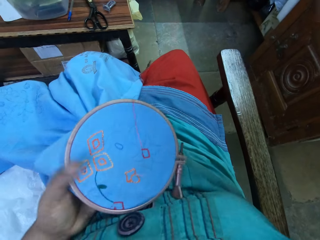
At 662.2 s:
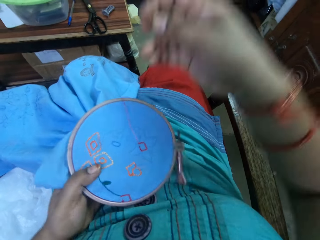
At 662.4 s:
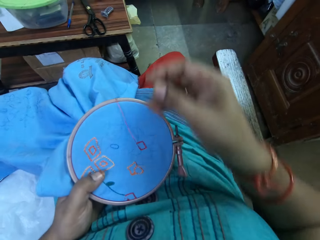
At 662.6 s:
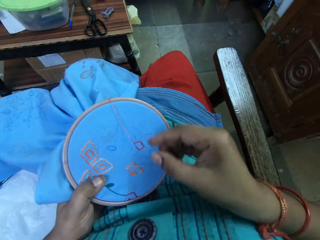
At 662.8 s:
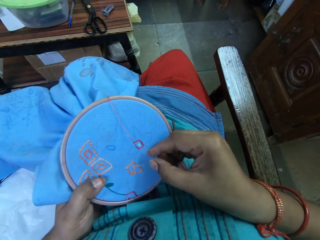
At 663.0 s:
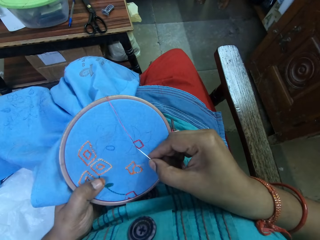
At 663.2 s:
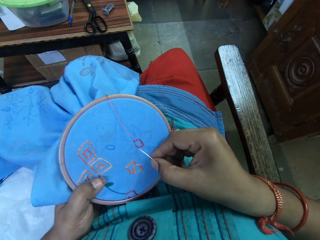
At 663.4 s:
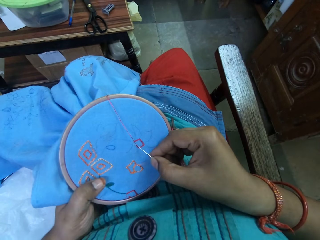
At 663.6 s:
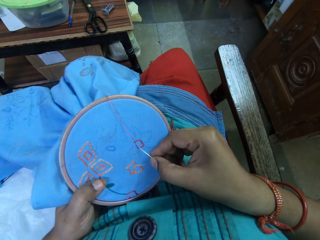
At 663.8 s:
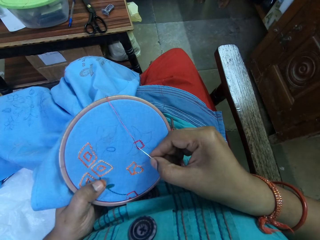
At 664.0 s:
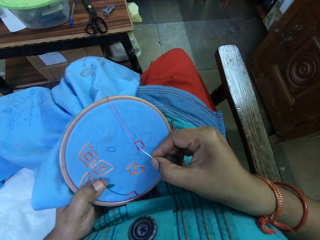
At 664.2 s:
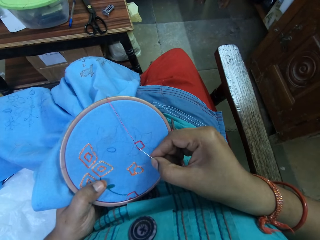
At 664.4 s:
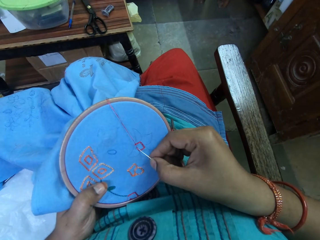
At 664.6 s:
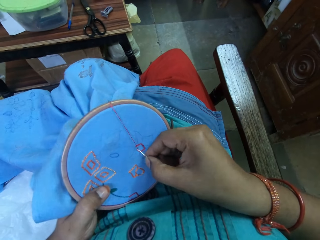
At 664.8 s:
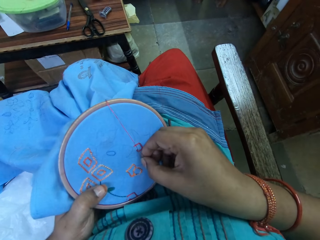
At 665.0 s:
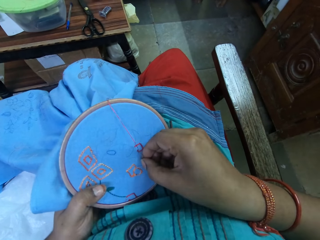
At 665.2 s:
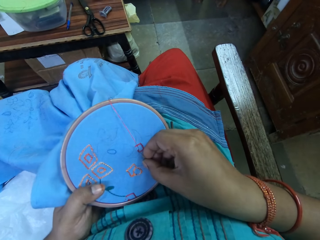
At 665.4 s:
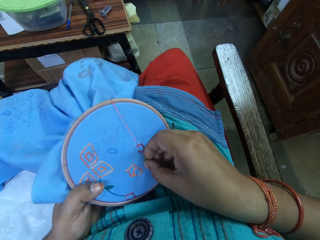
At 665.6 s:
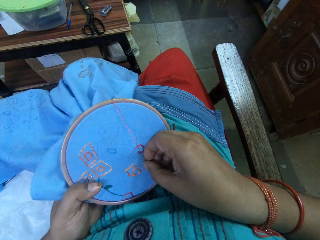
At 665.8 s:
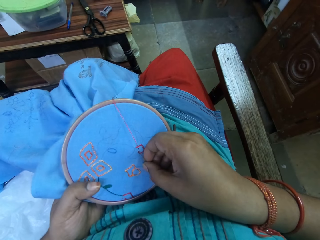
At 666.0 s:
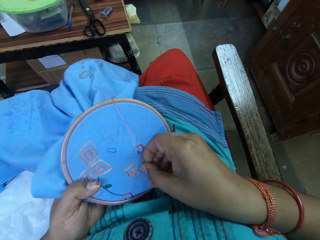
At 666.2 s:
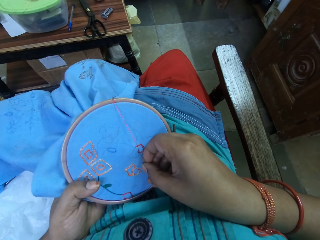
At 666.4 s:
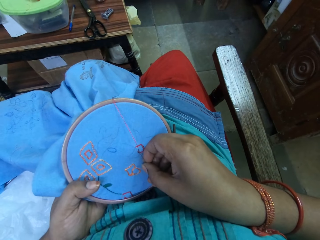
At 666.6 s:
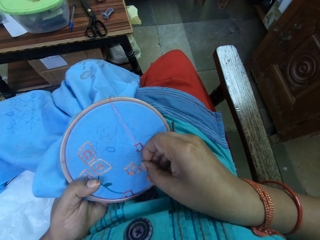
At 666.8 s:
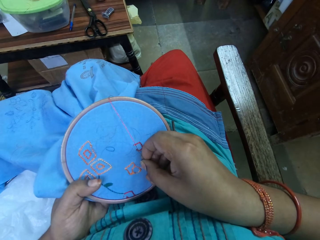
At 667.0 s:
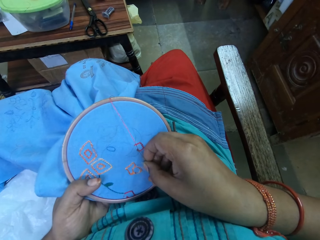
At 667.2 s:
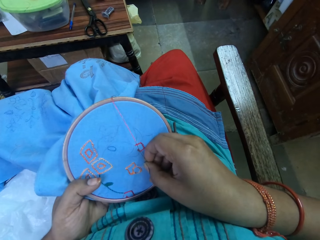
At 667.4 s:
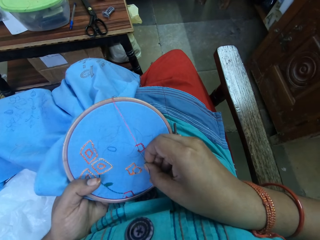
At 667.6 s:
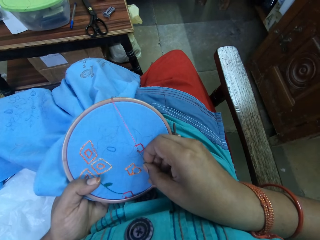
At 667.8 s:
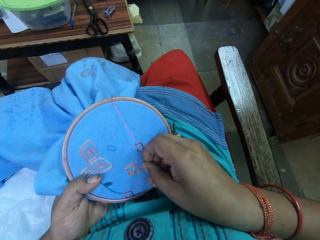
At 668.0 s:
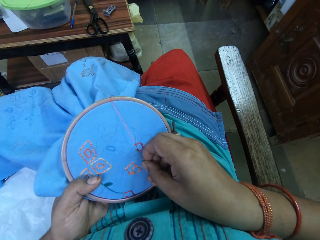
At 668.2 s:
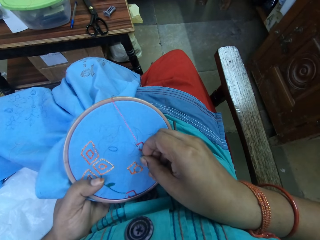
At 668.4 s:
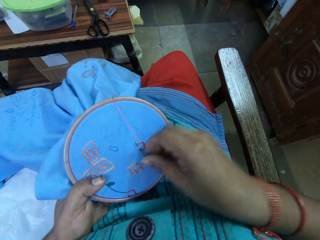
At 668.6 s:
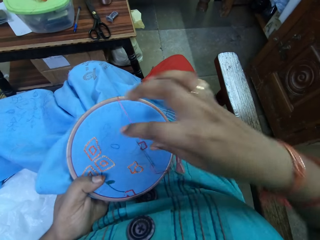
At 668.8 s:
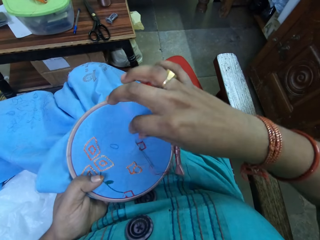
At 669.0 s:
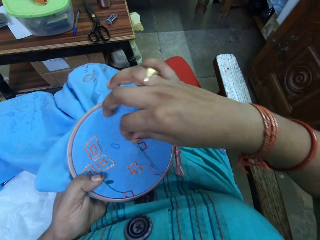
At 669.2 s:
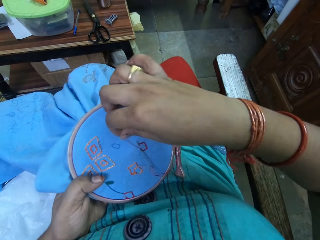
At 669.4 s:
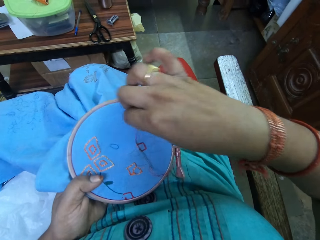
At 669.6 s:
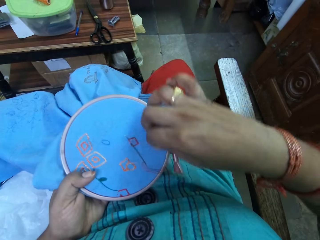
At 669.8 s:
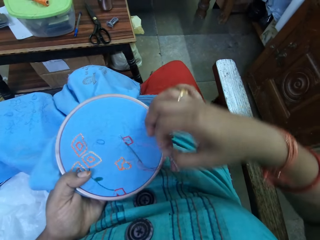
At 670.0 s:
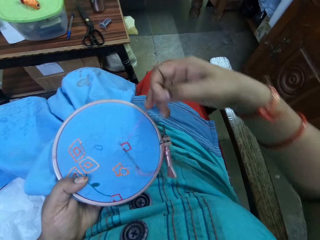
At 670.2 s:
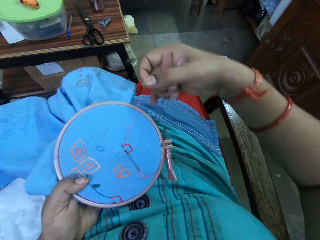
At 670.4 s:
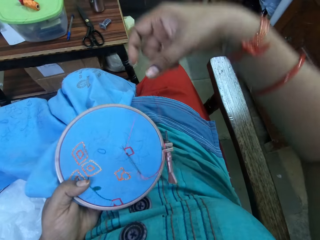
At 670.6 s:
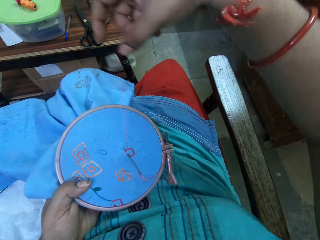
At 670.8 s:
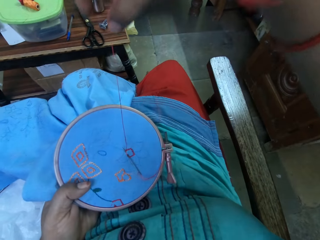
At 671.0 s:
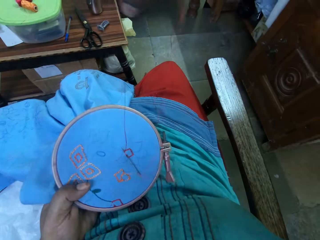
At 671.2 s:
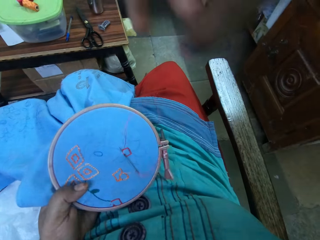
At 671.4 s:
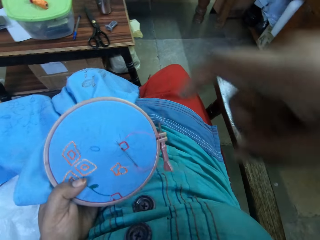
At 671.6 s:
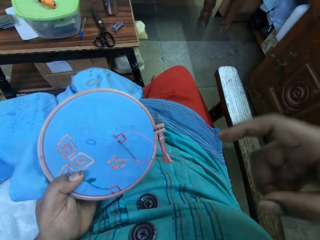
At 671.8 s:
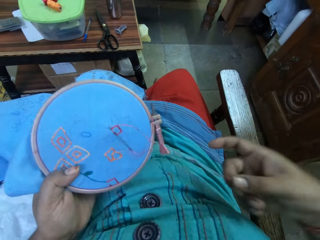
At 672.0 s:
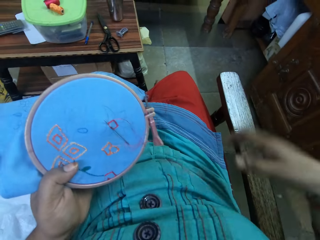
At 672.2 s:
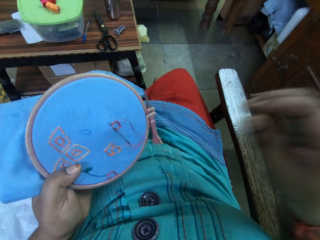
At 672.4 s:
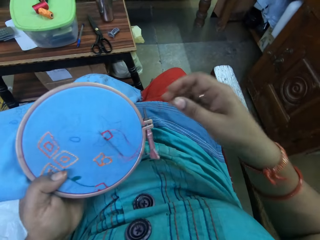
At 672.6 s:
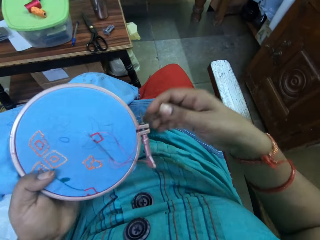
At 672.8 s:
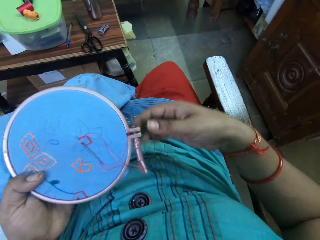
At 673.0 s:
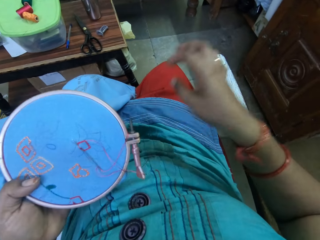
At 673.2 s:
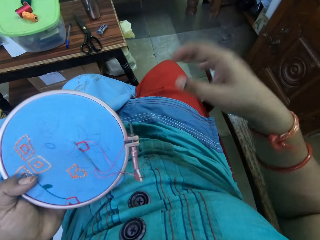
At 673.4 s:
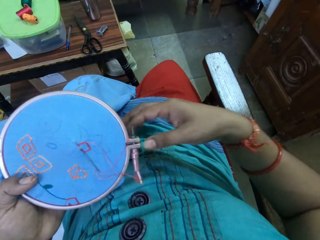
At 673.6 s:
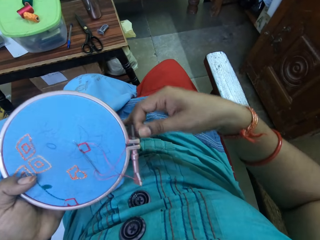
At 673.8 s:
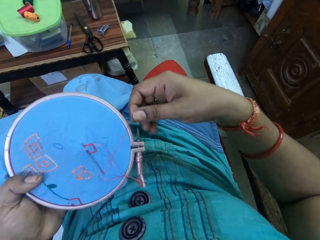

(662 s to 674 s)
The camera wearer knits a piece of cloth. They pull the thread.

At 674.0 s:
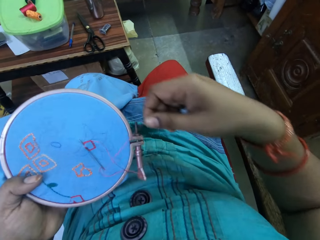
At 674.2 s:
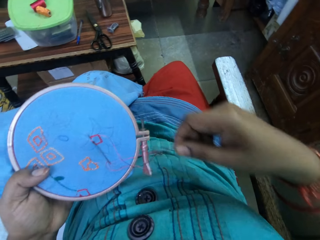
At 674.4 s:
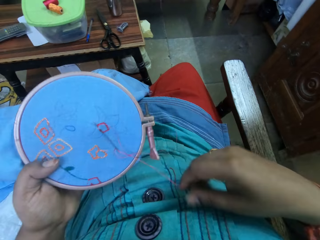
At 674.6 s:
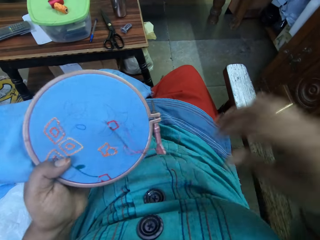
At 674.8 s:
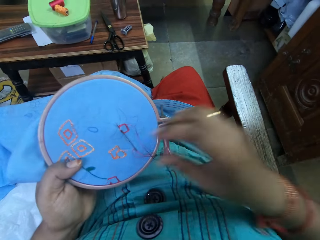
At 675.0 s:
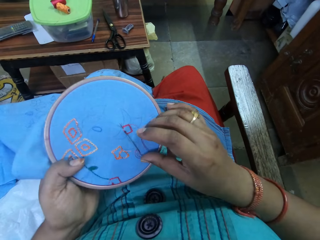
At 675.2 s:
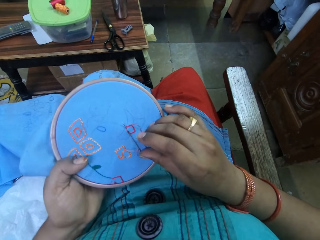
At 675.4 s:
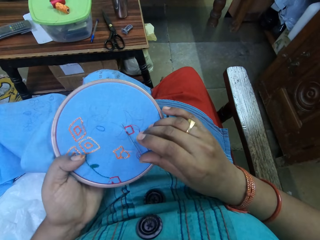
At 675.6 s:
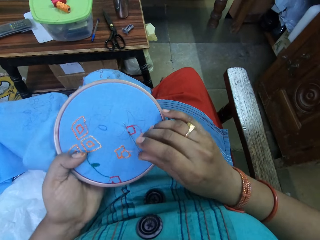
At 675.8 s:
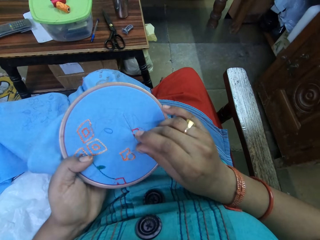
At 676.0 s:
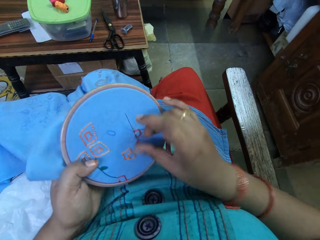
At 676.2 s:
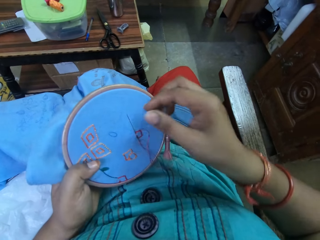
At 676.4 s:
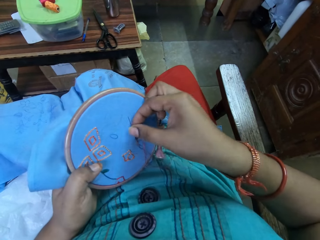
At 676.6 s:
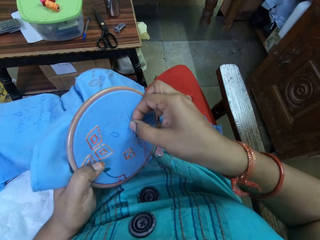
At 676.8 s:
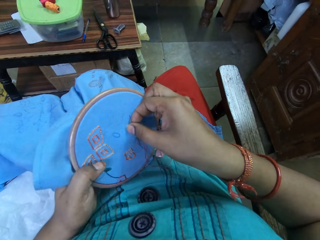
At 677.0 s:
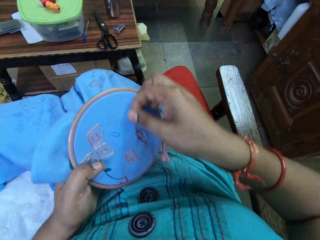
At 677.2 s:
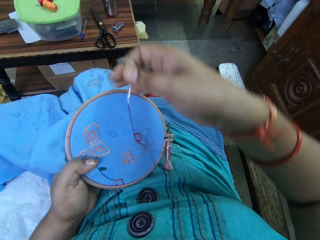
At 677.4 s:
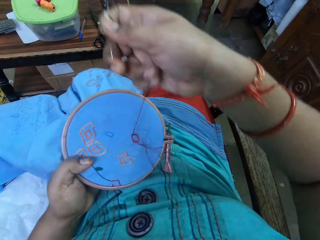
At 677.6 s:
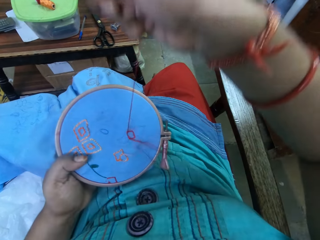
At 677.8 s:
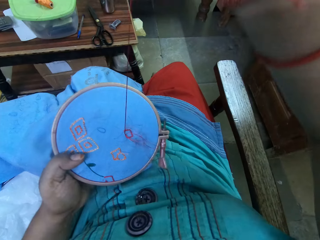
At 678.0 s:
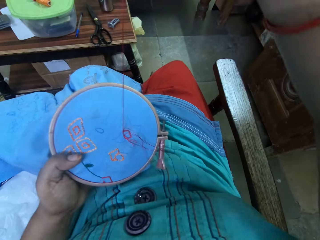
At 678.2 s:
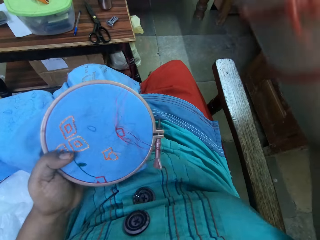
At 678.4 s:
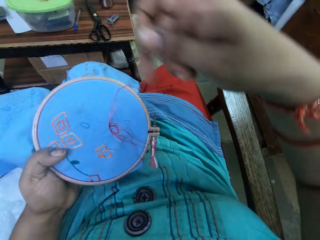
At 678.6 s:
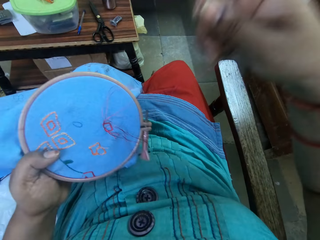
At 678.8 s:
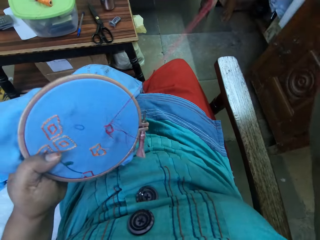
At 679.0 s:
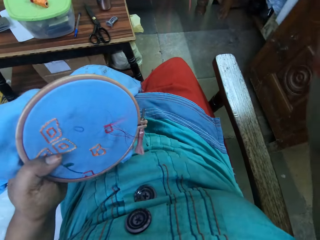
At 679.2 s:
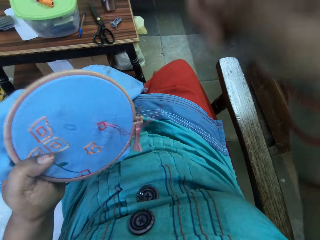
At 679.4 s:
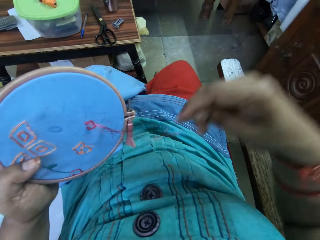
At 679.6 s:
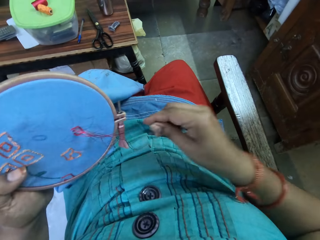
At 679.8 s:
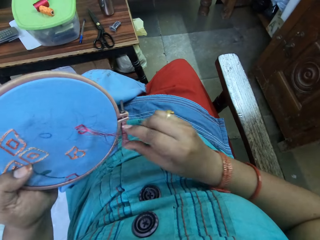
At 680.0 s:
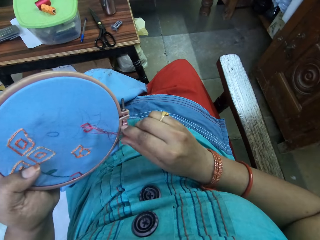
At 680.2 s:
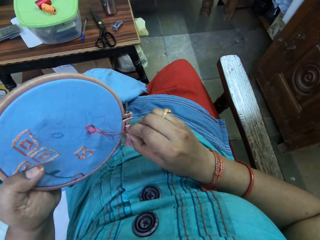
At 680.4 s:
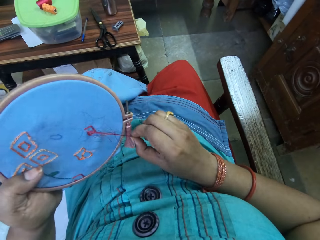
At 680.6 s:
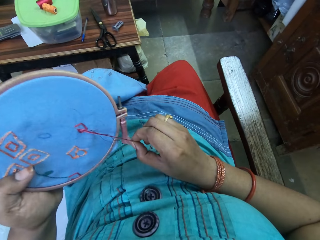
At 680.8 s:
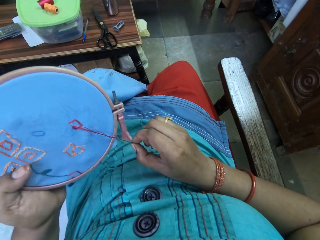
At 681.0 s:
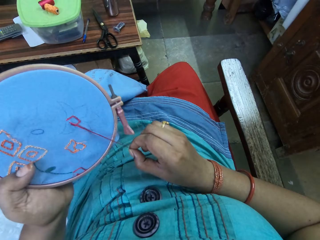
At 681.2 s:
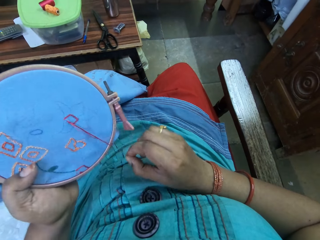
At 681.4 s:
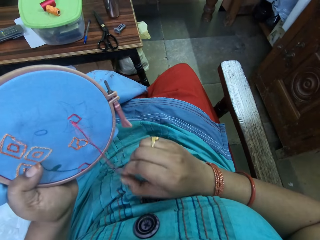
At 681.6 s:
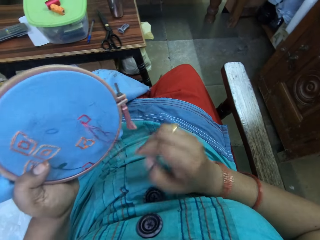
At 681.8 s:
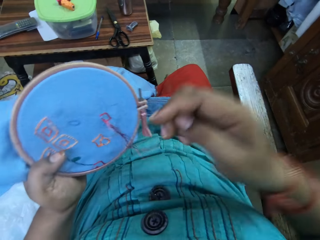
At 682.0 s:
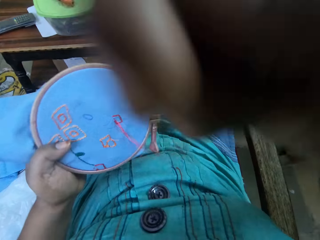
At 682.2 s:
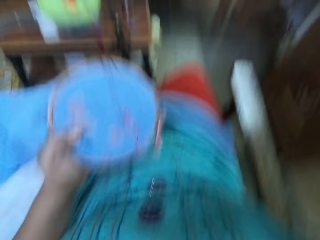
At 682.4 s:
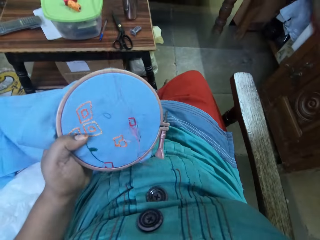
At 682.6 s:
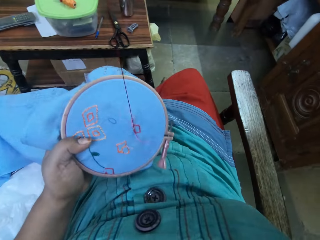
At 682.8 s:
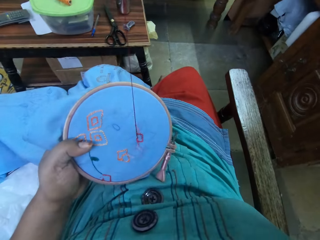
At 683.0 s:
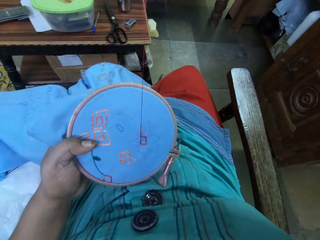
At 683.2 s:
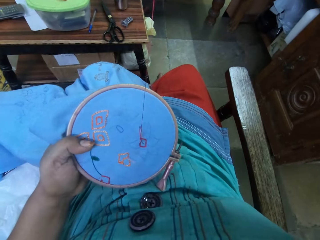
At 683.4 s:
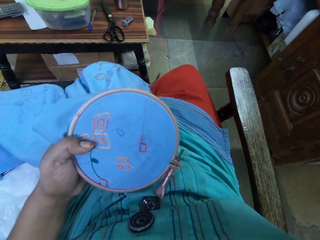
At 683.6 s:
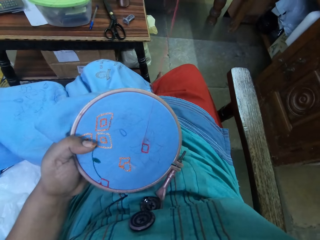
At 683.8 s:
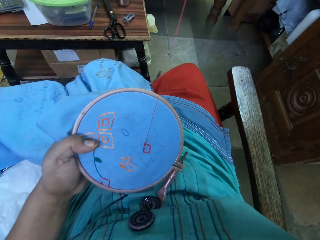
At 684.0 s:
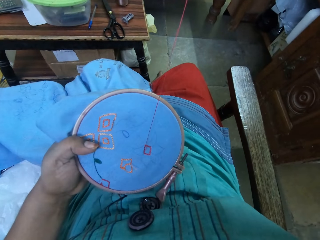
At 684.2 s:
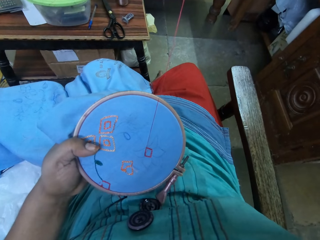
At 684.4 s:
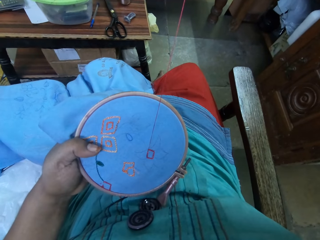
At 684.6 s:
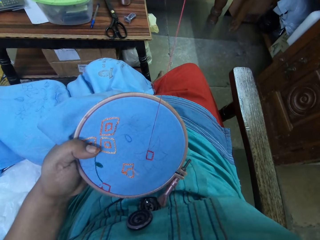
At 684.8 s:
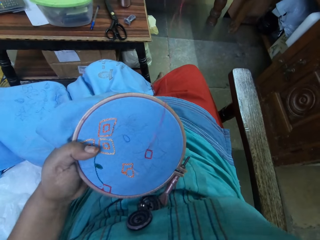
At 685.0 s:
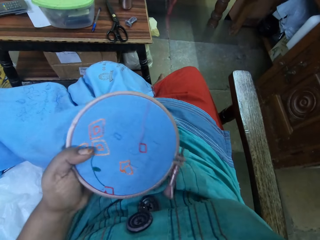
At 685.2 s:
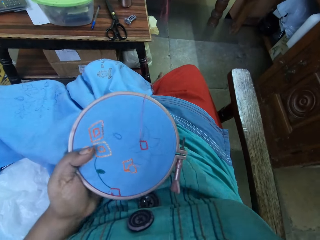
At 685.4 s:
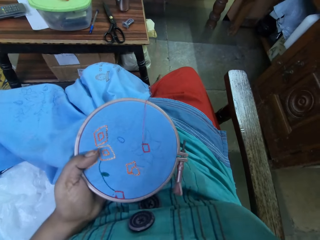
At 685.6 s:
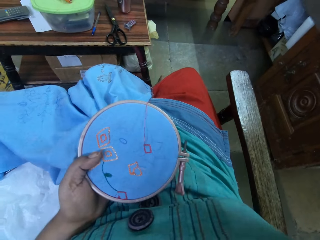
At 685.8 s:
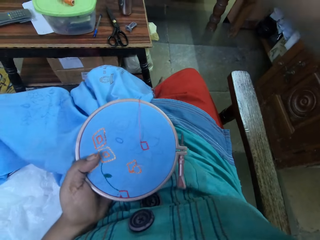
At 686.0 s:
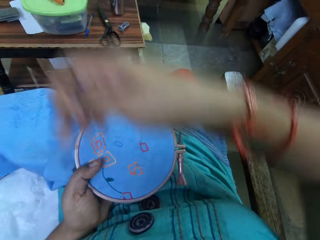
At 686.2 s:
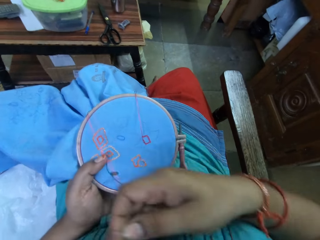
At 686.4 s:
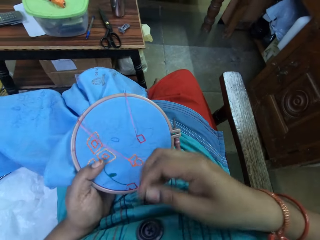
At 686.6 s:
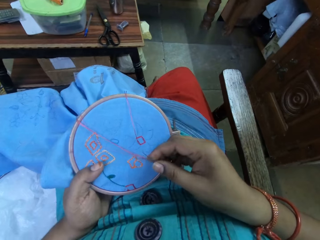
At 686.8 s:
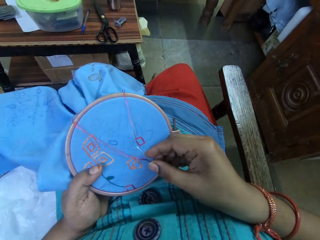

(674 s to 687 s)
The camera wearer removes the thread from a piece of cloth. She pushes a needle with her thumb finger. She pulls the thread. She removes the thread from the piece of cloth. She pulls the thread.
